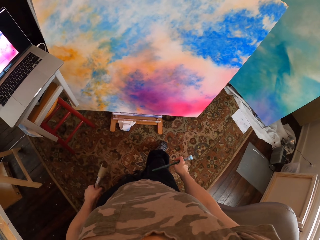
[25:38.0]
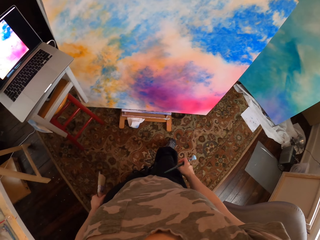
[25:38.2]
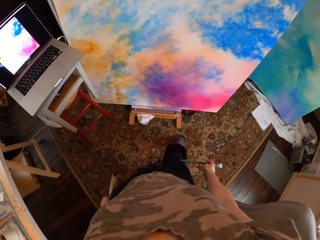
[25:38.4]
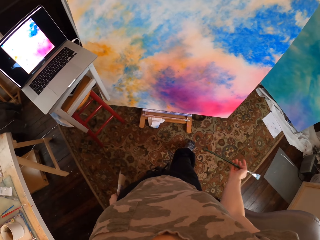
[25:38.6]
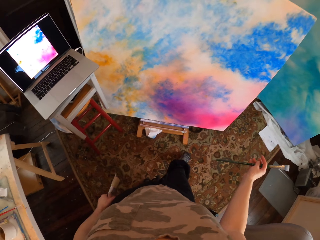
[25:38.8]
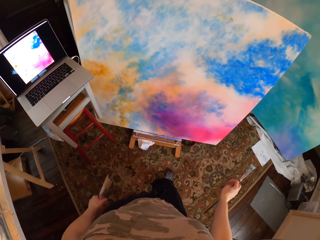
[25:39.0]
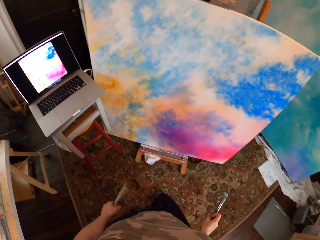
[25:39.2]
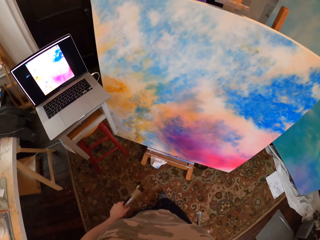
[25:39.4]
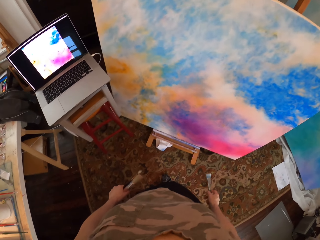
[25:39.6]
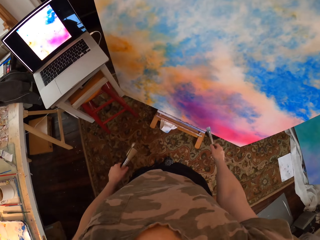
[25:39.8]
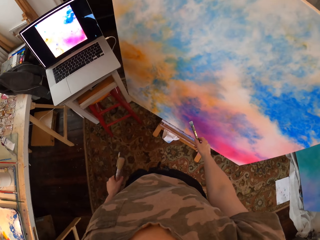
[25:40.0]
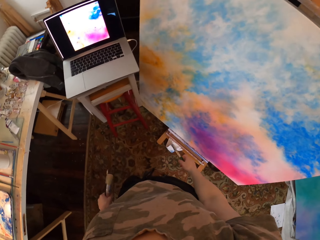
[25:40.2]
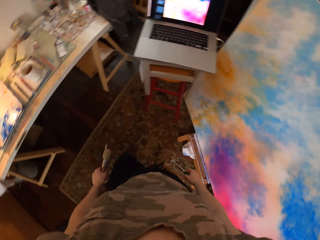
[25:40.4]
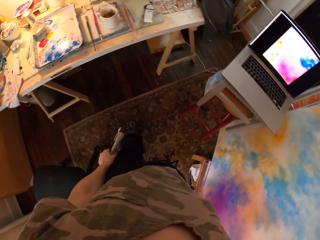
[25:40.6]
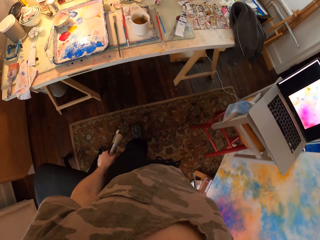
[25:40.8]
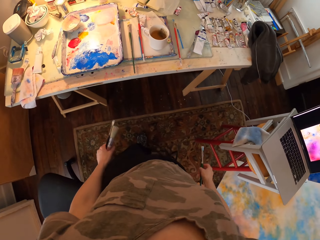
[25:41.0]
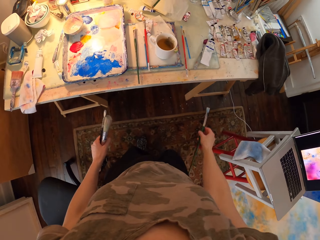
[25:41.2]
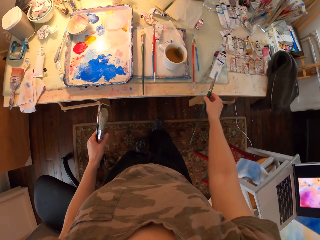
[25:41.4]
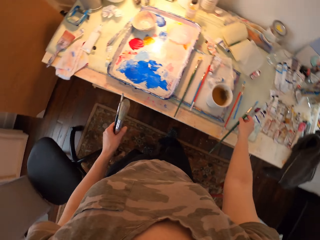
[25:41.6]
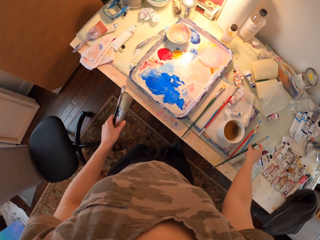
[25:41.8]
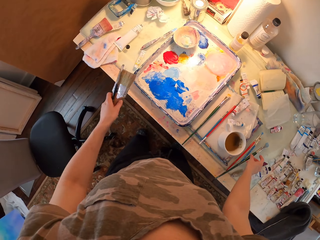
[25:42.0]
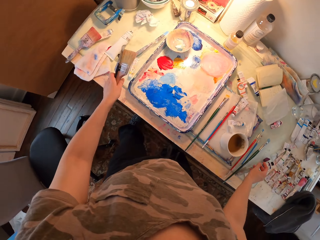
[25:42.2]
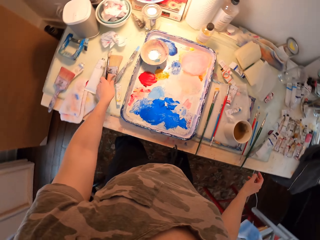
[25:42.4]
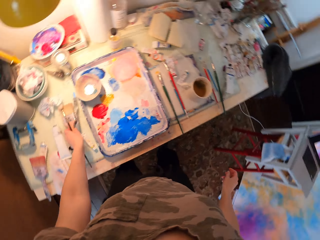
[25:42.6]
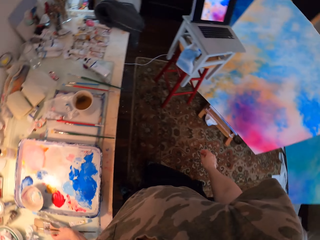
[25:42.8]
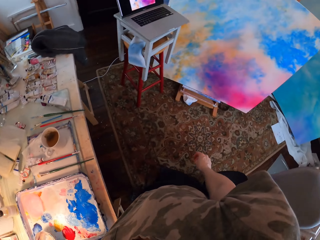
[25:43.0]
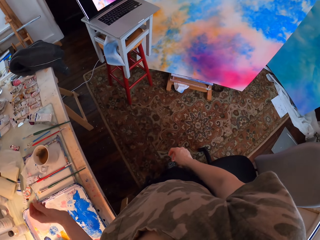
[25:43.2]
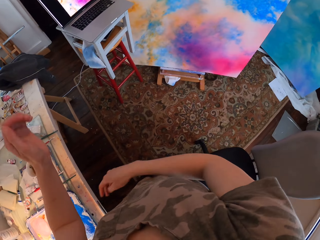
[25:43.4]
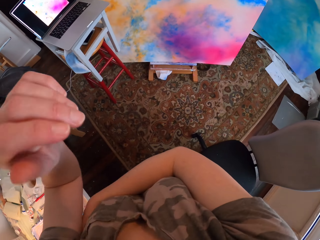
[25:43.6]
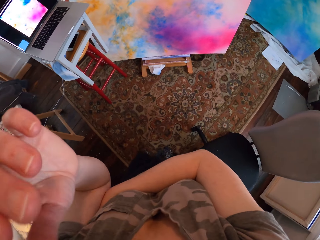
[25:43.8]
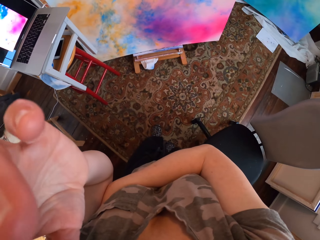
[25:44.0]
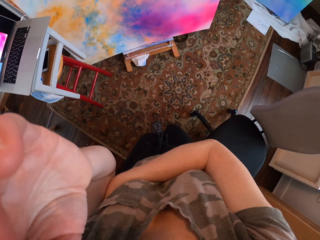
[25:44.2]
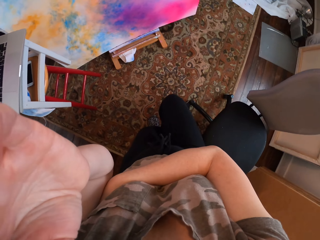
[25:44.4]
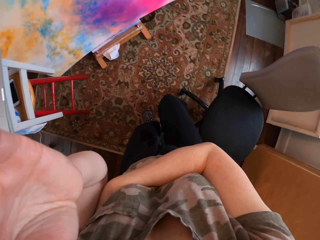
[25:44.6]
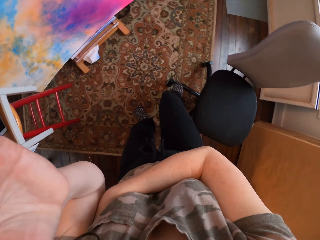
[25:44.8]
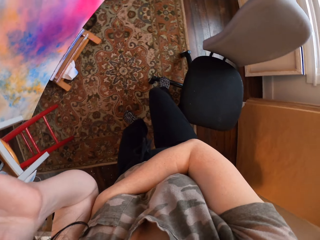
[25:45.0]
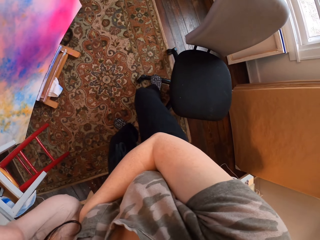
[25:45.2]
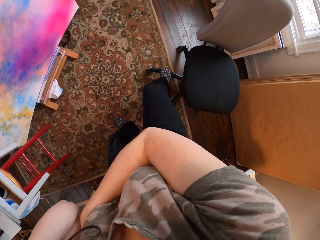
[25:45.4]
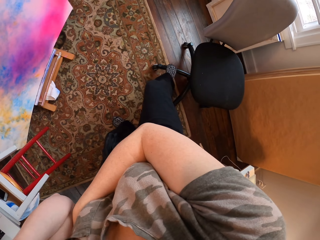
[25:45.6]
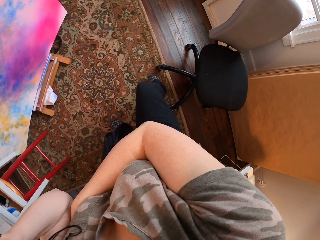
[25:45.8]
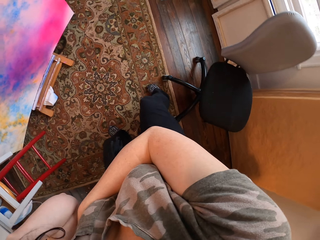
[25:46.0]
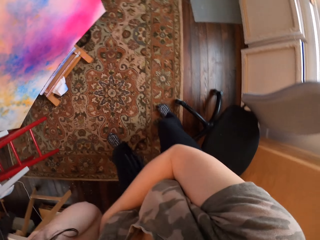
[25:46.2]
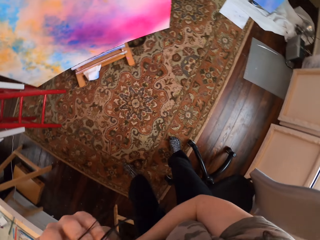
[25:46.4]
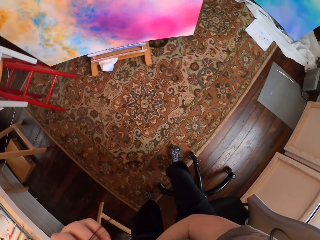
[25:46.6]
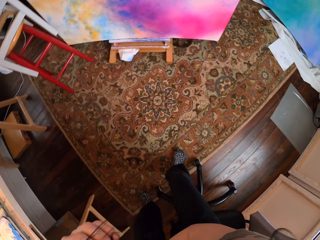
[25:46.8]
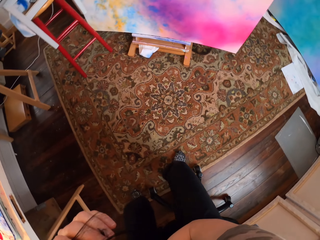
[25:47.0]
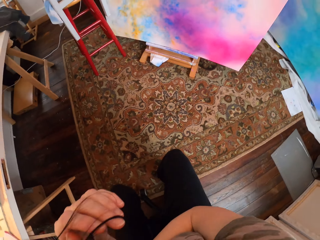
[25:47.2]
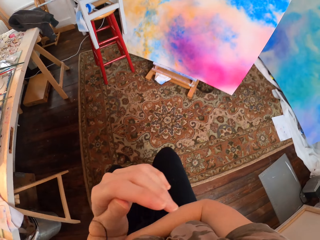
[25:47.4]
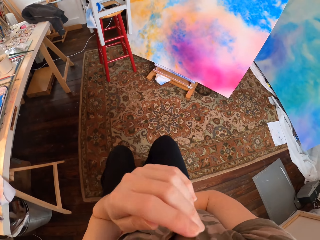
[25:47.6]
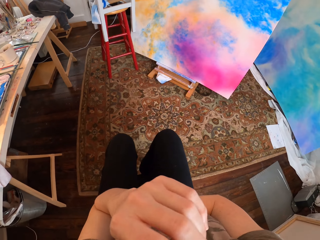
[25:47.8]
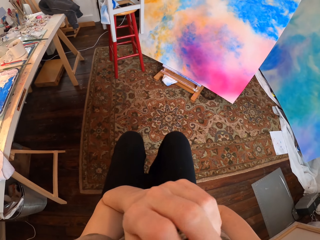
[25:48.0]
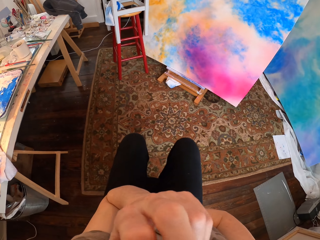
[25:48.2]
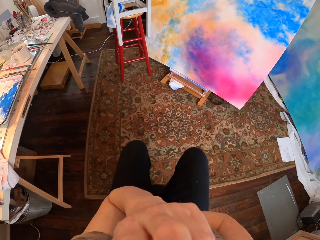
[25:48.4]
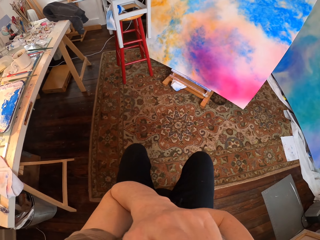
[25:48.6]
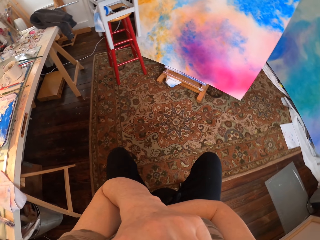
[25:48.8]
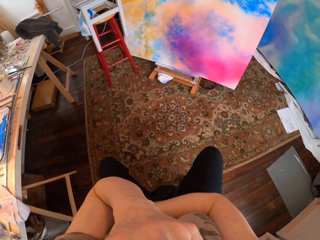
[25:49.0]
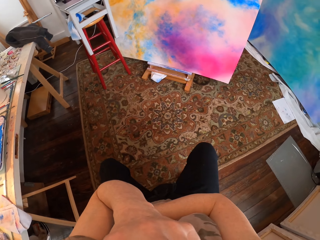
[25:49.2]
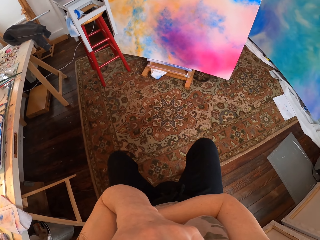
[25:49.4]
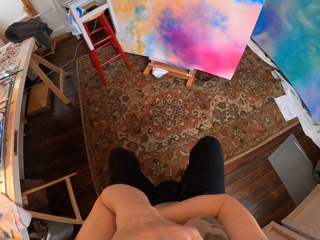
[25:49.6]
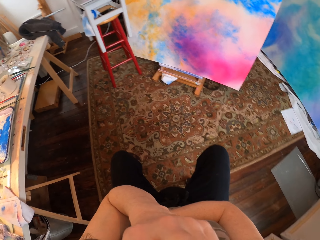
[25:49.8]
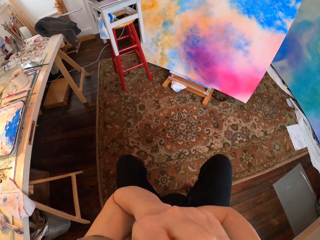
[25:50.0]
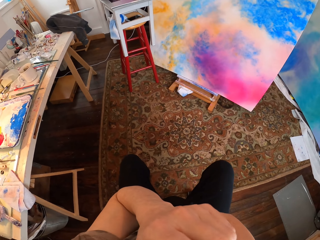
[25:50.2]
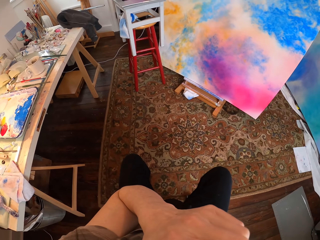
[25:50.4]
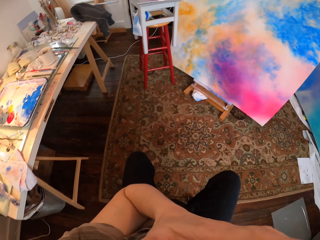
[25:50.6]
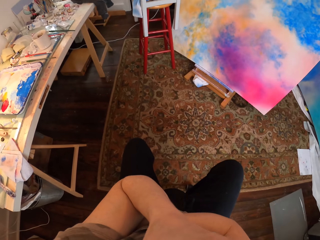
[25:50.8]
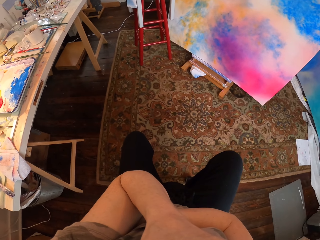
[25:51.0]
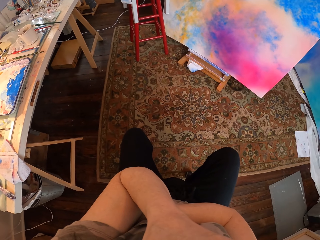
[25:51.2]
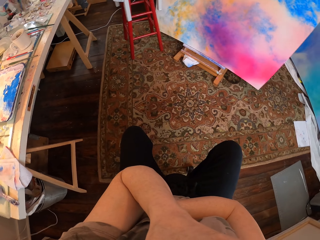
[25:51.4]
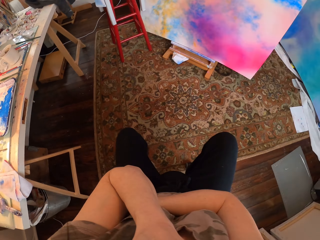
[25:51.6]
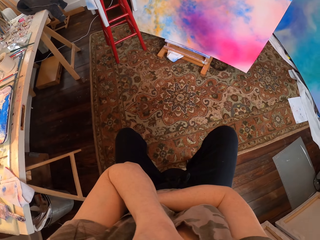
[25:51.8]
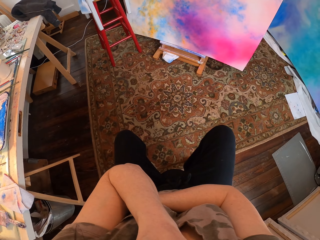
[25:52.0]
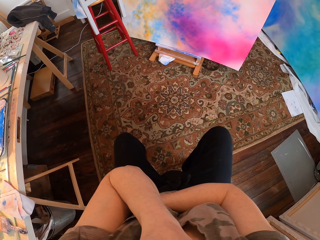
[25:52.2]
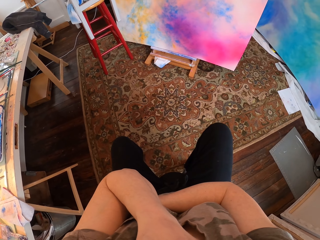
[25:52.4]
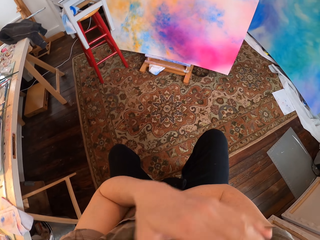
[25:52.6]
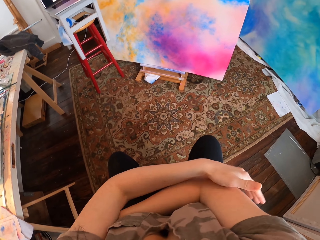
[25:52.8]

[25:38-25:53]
The camera wearer moves around. She puts paint brushes on the table. She moves her hand up. She pushes a chair. She sits on the chair. She touches her hair. She touches her face. She moves her leg.

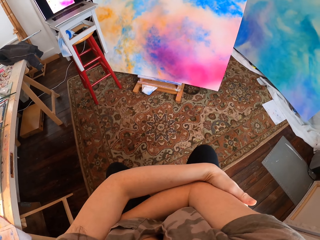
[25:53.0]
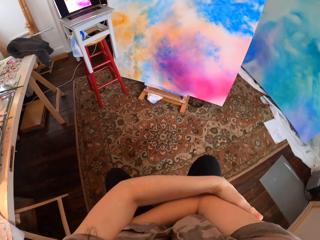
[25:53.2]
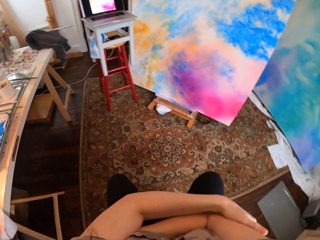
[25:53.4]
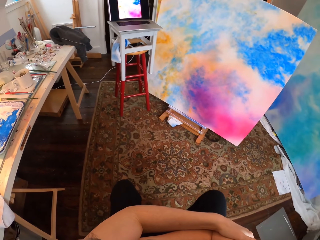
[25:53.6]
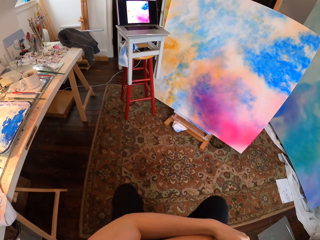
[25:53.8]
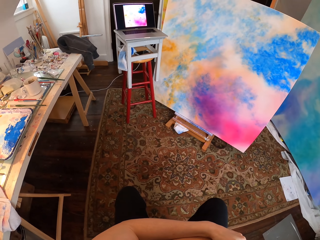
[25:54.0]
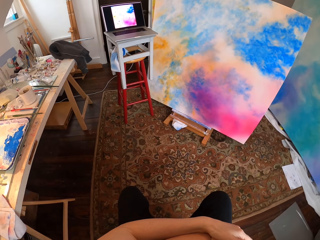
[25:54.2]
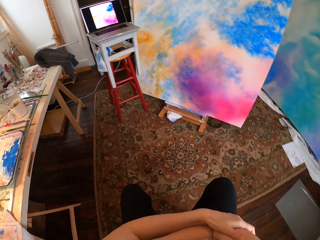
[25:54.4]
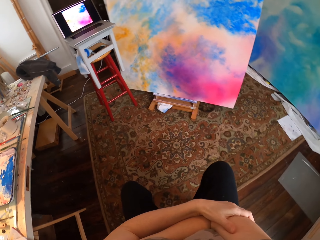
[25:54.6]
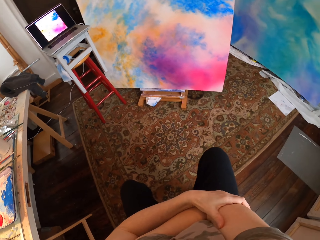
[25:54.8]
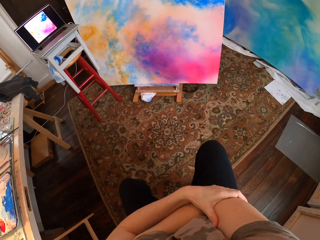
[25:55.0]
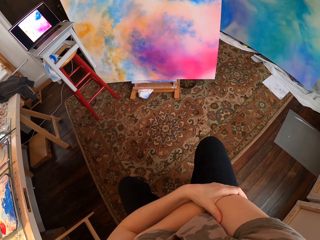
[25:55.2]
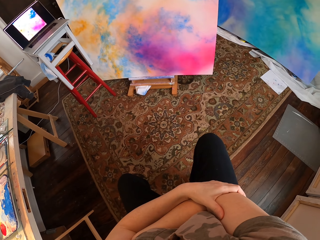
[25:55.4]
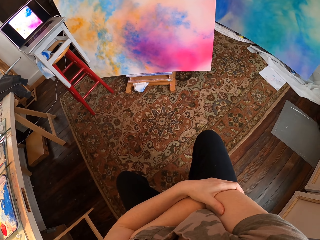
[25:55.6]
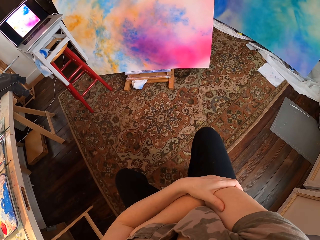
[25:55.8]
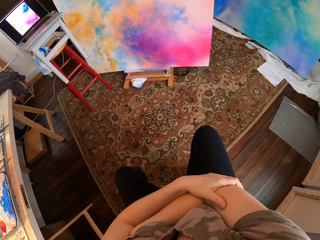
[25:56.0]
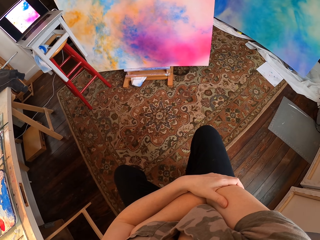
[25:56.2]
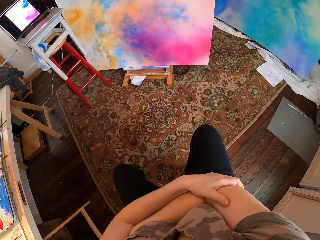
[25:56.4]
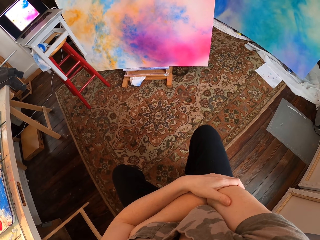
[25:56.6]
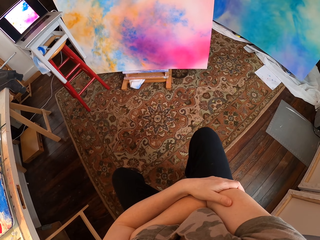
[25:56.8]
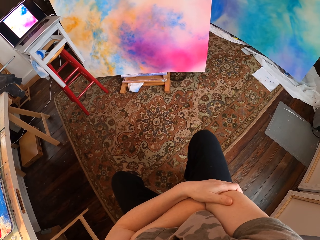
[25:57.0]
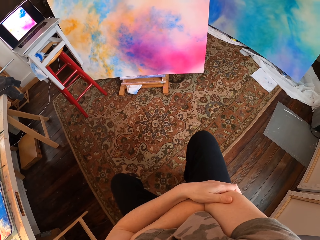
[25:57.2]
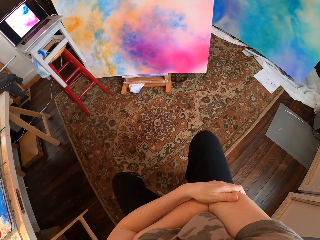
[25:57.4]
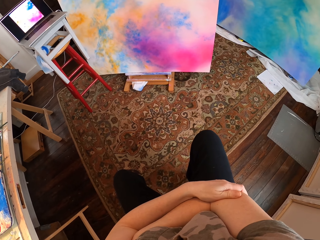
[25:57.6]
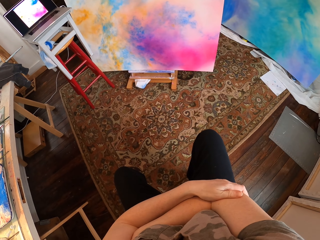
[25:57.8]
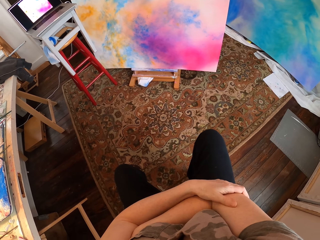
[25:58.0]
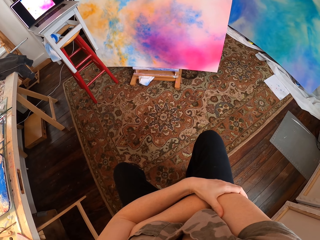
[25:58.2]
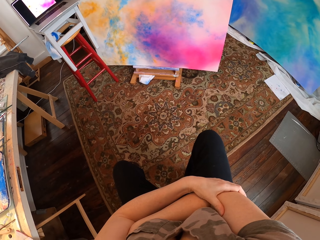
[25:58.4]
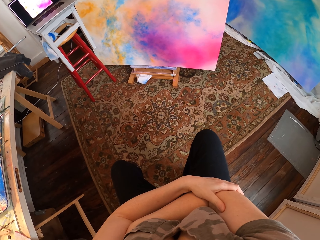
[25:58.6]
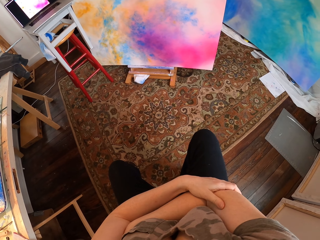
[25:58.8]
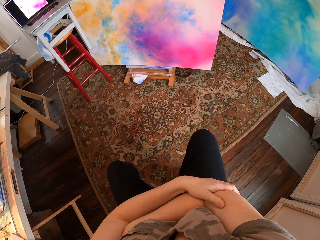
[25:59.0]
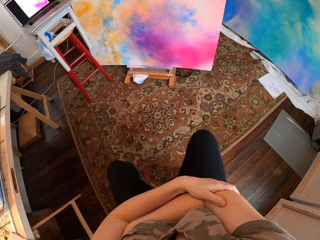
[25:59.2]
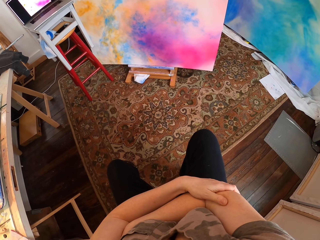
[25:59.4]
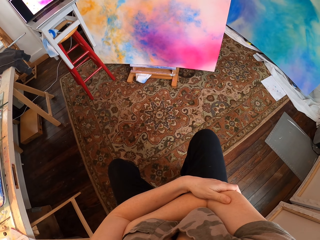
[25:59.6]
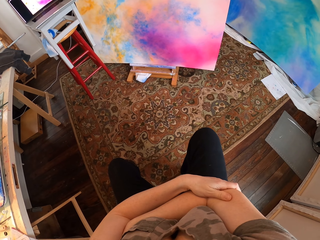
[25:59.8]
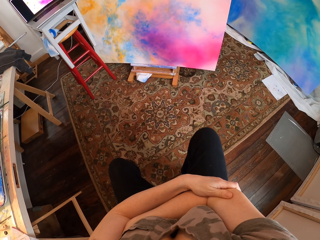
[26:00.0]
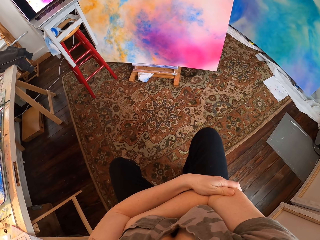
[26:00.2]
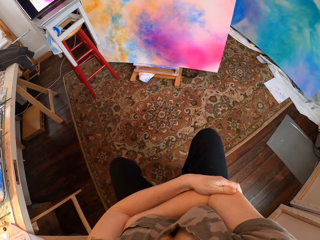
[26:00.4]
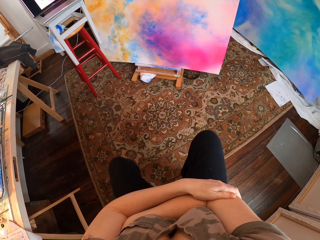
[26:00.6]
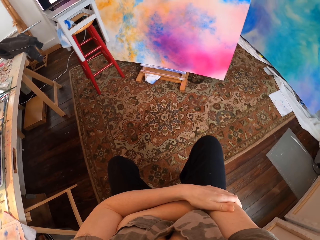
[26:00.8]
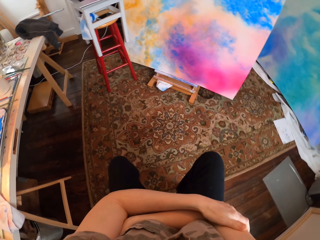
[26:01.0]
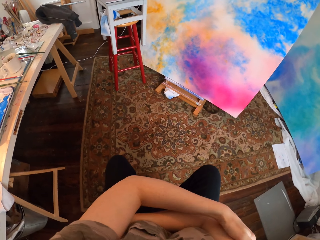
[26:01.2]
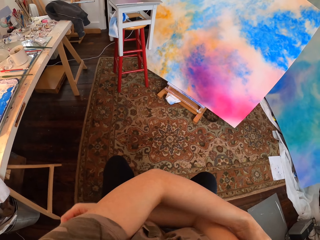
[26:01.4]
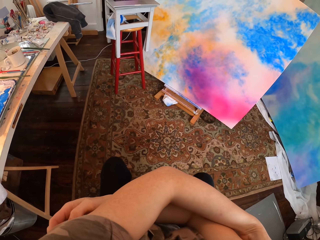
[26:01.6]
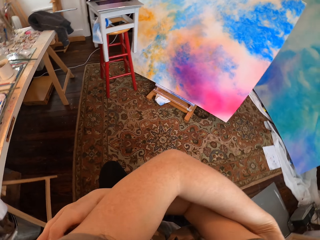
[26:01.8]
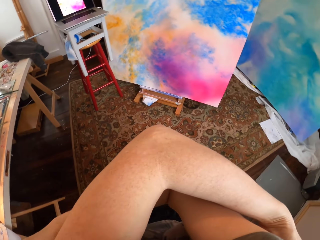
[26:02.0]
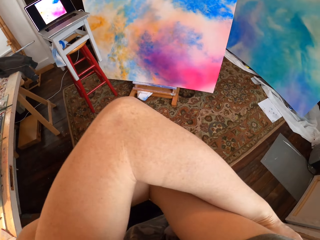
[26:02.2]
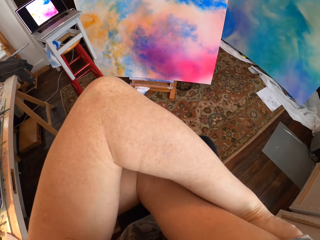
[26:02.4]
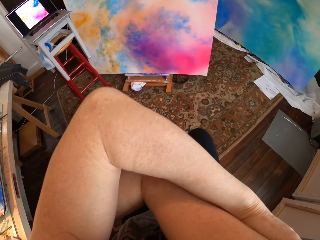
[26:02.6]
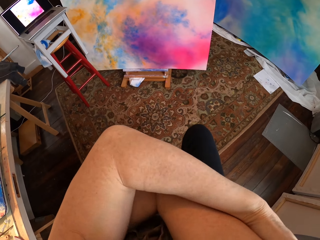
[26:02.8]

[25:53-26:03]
The camera wearer looks around.
